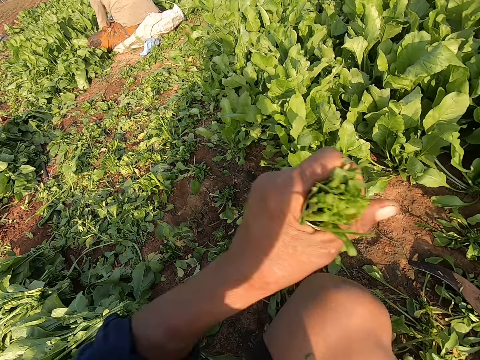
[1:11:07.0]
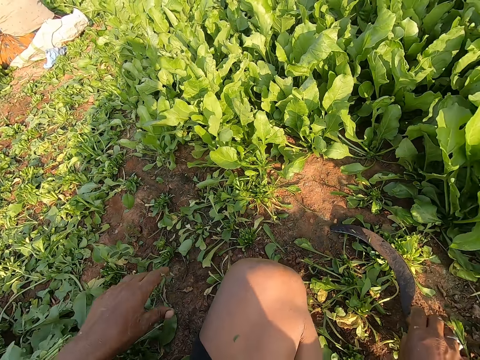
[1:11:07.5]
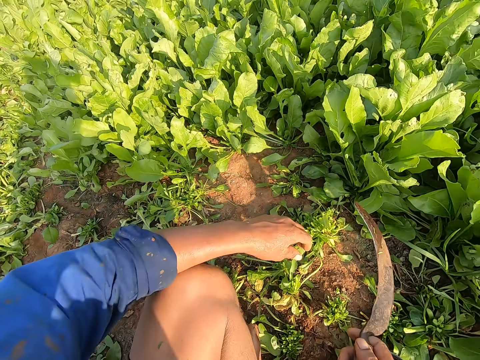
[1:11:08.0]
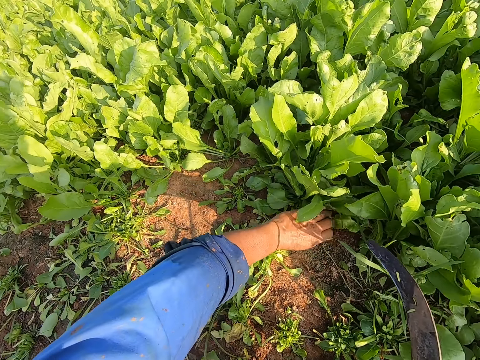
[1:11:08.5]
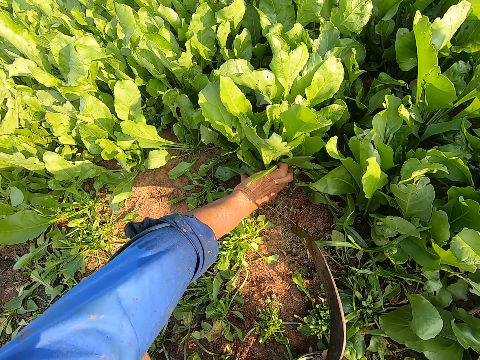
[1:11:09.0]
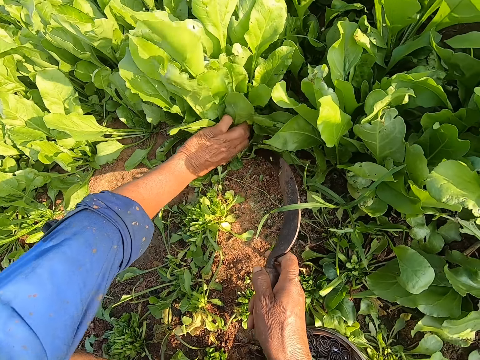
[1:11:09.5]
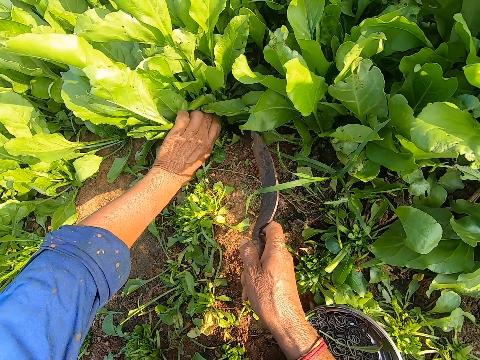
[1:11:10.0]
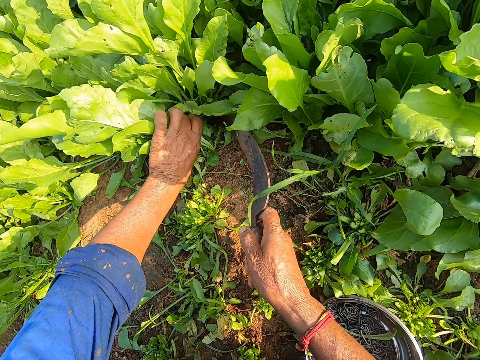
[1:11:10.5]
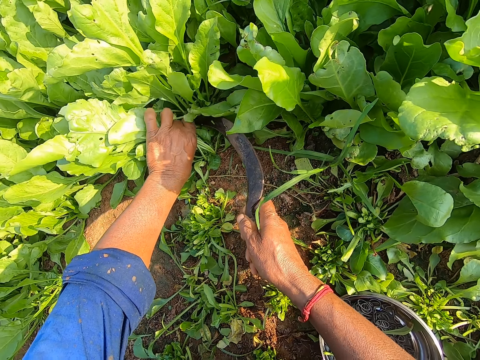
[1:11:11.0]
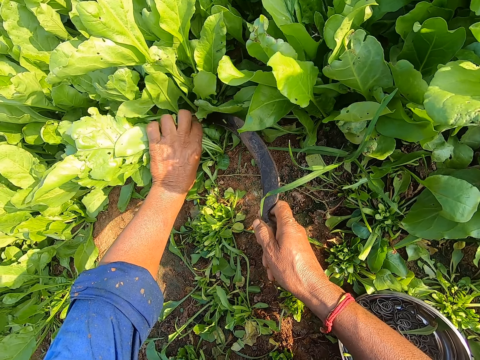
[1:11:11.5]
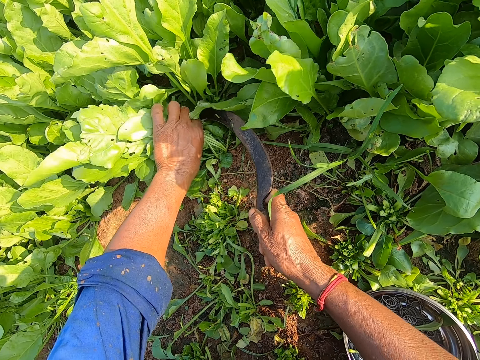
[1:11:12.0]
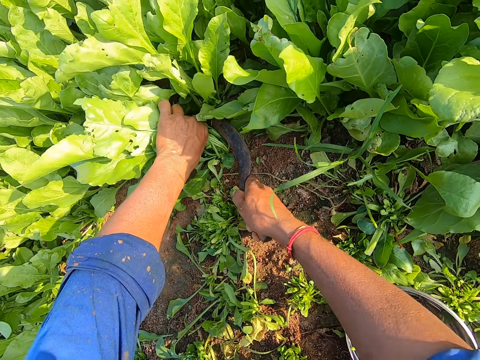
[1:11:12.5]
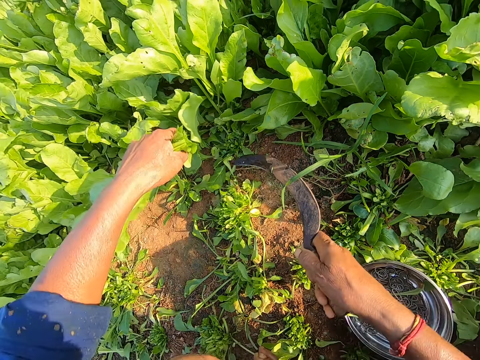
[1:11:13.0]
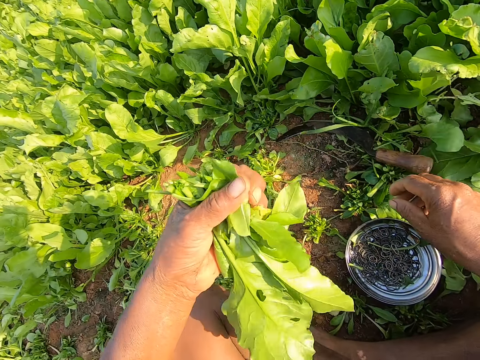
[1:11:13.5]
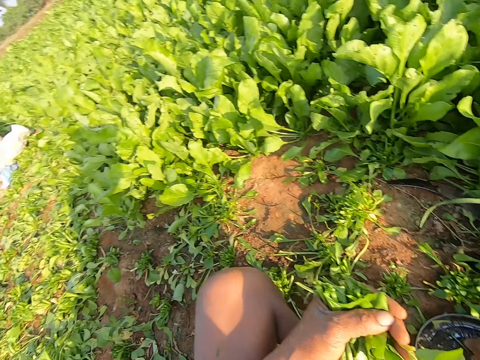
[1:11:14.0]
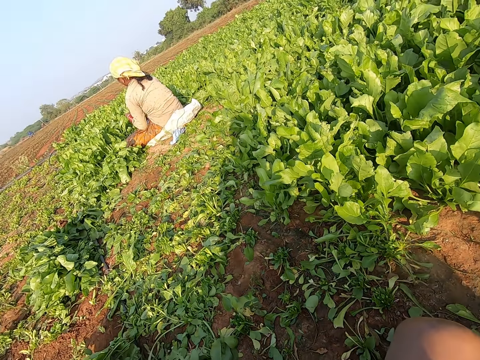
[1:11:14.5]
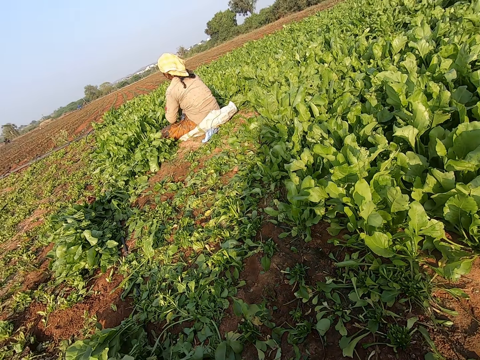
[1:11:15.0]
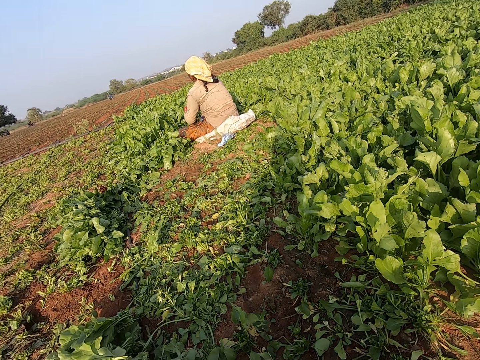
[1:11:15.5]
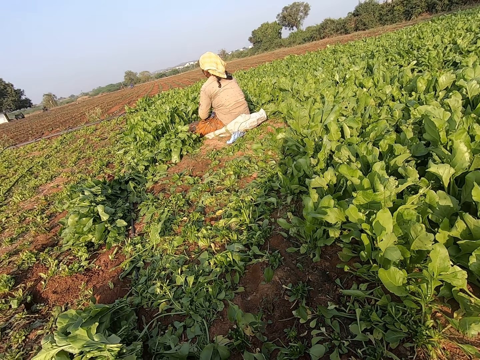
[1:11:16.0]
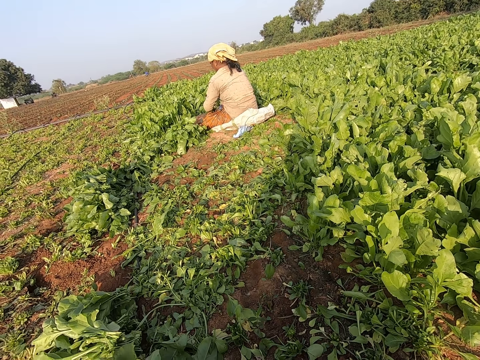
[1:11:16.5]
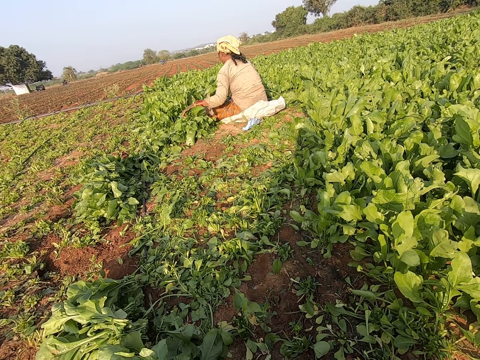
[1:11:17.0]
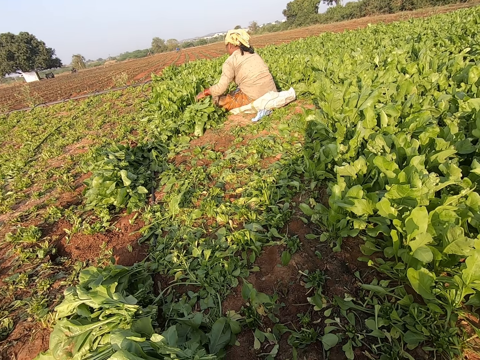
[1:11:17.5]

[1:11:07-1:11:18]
The camera wearer looks around. A woman works on the kales farm. The camera wearer drops the plants in his left hand on the ground. He takes the sickle. He holds a plant on the ground in the farm with his left hand. He holds spinach leaves on the ground with his left hand. He cuts the spinach leaves on the ground with the sickle in his right hand. He drops the sickle in his right hand on the ground. He interacts with the woman.

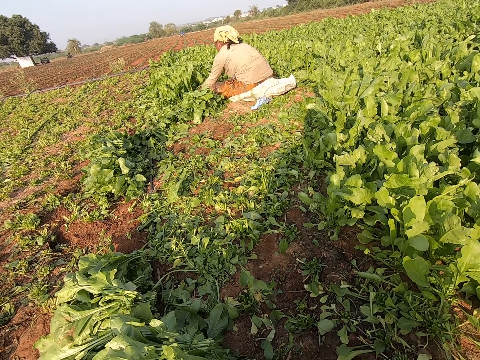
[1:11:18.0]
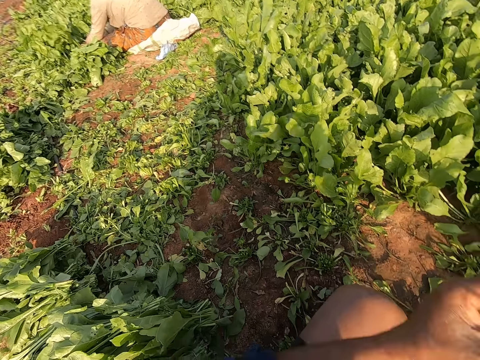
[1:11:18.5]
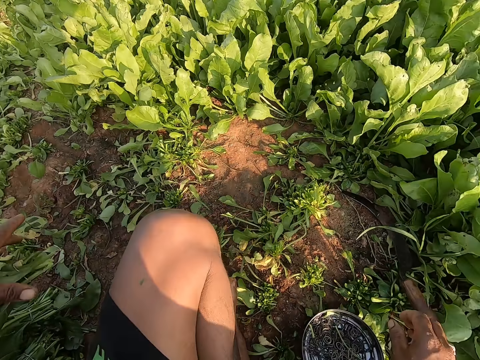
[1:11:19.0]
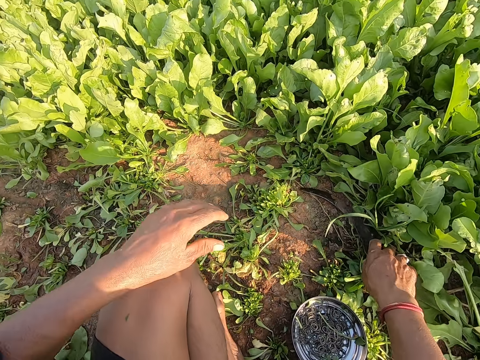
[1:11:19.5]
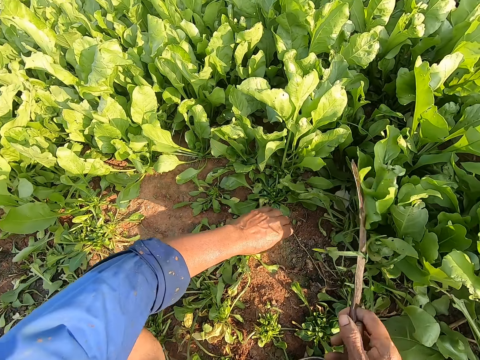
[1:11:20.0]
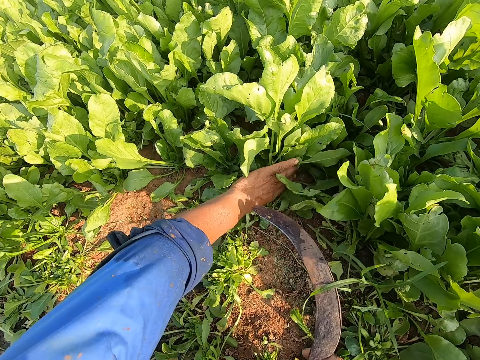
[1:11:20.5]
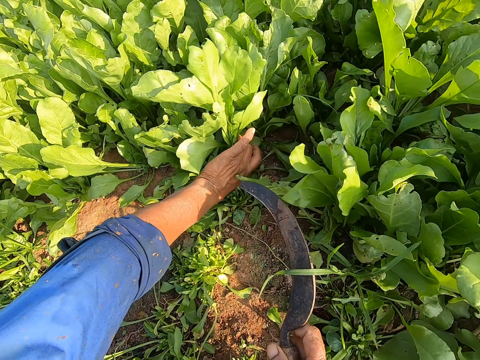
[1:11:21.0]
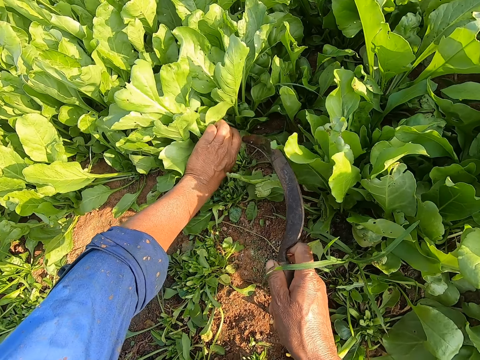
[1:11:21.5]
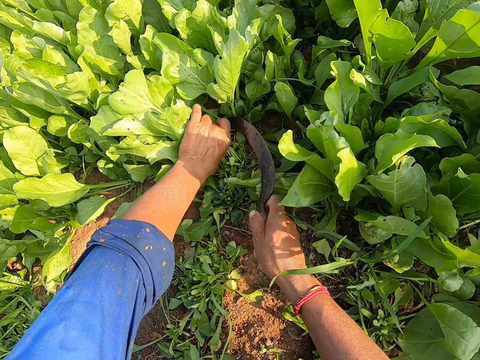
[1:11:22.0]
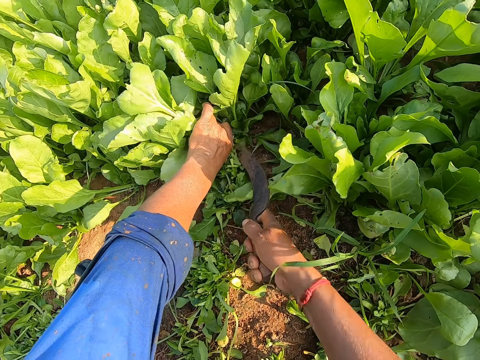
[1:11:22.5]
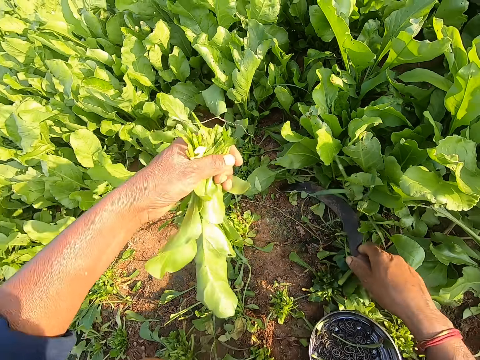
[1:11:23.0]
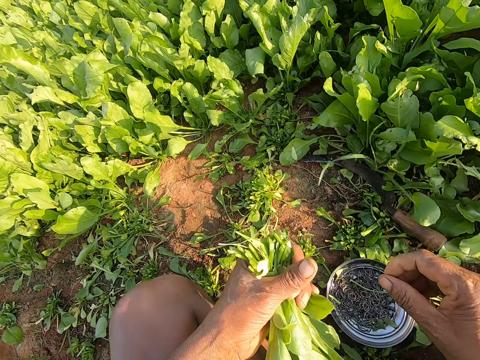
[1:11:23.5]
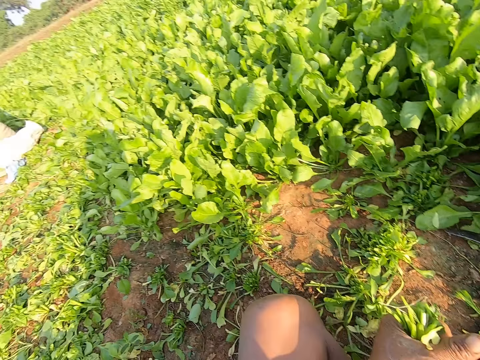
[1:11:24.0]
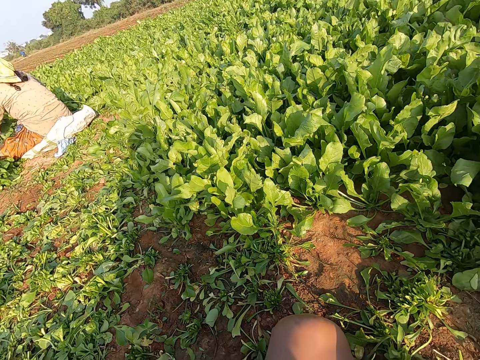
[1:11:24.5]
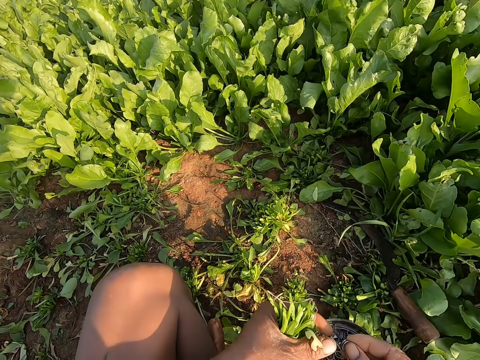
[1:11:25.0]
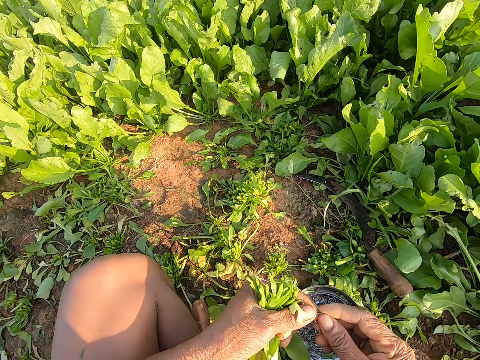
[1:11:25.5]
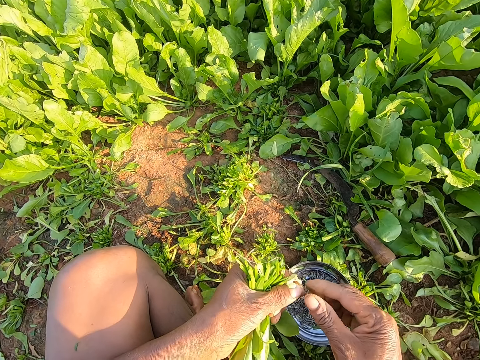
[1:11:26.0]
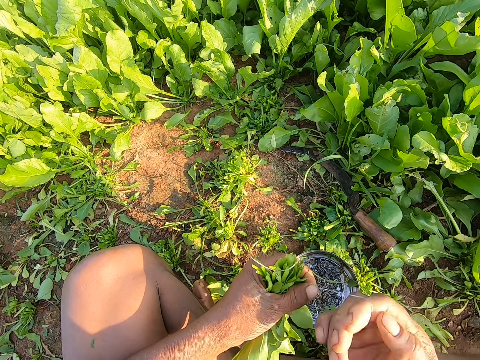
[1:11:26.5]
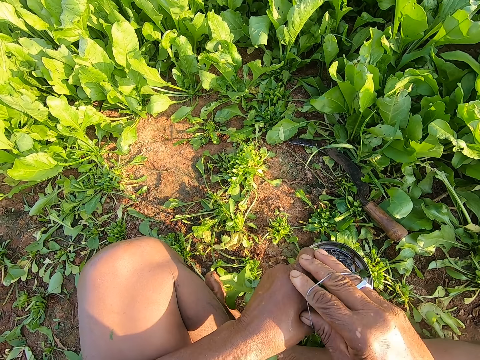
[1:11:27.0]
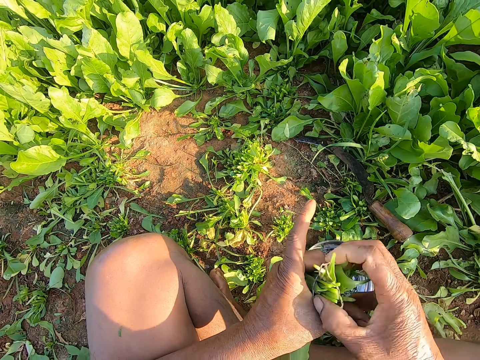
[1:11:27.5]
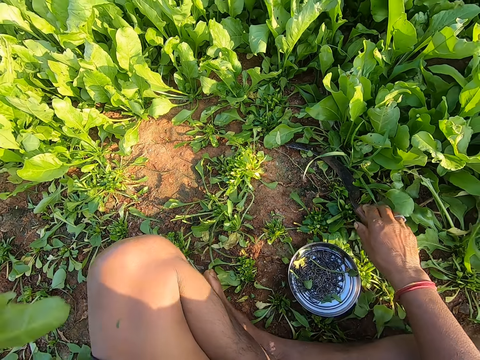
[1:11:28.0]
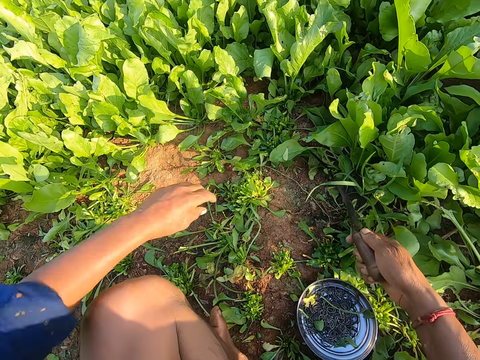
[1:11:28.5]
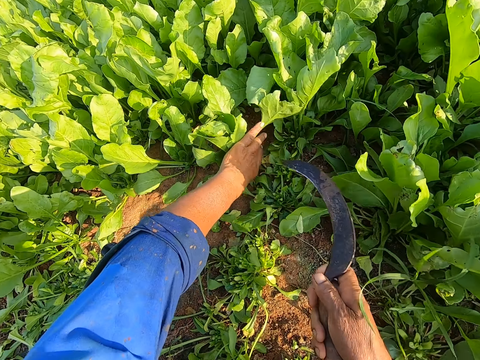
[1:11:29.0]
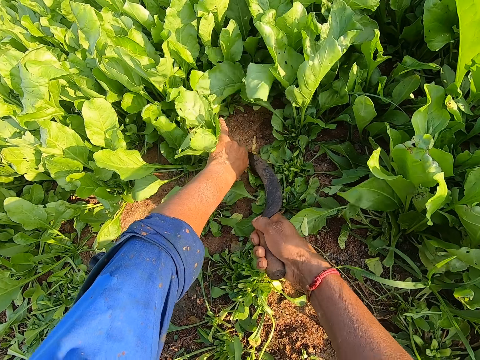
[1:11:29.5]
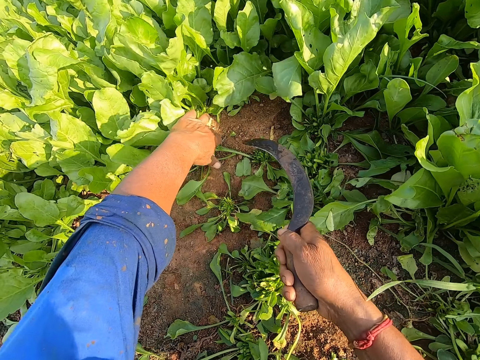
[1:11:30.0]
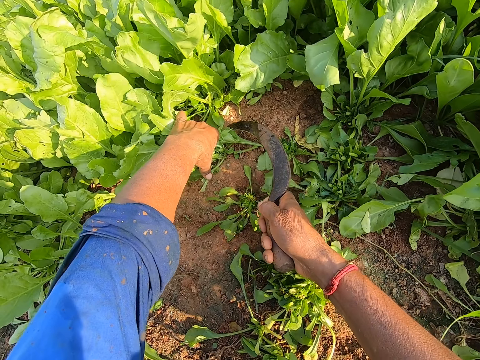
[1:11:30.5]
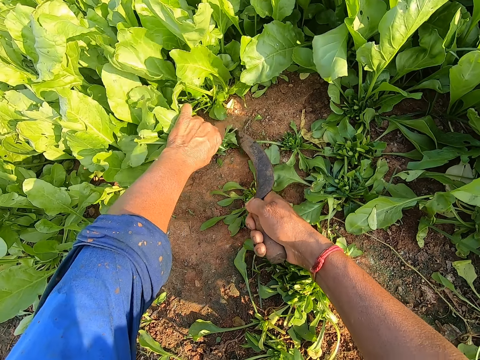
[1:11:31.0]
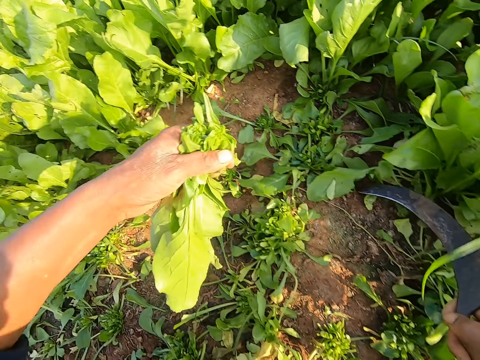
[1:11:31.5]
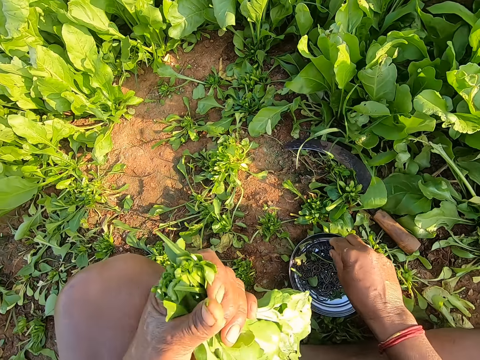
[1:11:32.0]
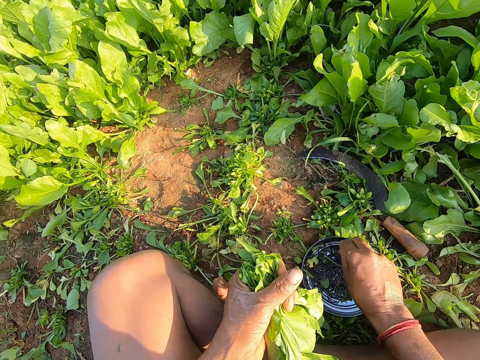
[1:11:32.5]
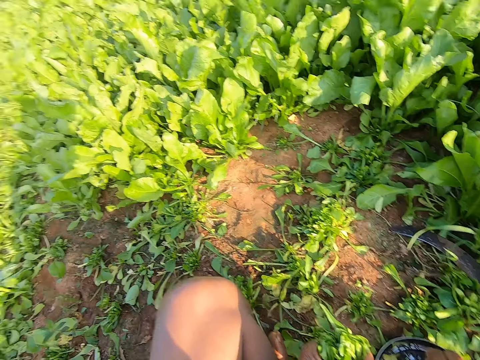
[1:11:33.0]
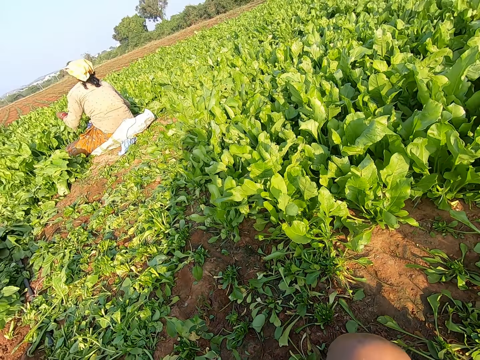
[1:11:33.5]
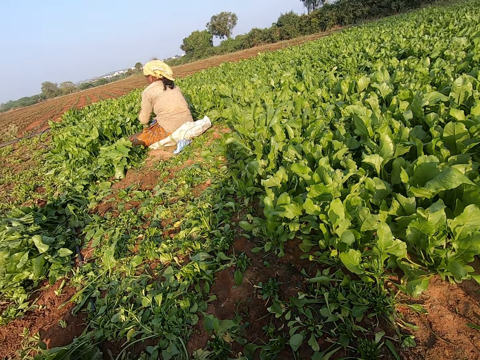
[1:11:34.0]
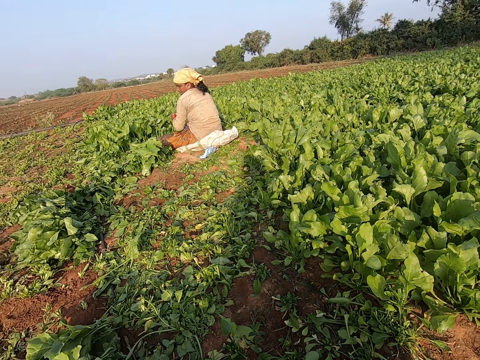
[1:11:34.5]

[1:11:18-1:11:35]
The camera wearer drops the spinach leaves in his left hand on the ground. He picks up the sickle on the ground with his right hand. He holds spinach leaves on the ground with his left hand. He cuts the spinach leaves on the ground with the sickle in his right hand. He drops the sickle in his right hand on the ground. He picks rubber bands from the plate on the ground with his right hand. He drops the rubber band in his right hand in the plate on the ground. He puts the rubber band on the spinach leaves in his left hand with his right hand. He ties the spinach. He drops the spinach leaves in his left hand on the ground. He picks up the sickle on the ground with his right hand. He holds spinach leaves on the ground with his left hand. He cuts the spinach leaves on the ground with the sickle in his right hand. He drops the sickle in his right hand on the ground. He picks rubber bands from the plate on the ground with his right hand.
